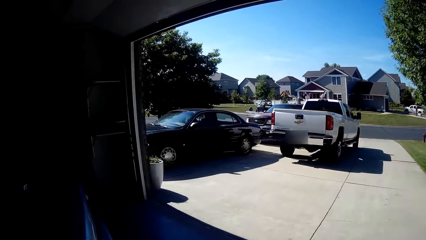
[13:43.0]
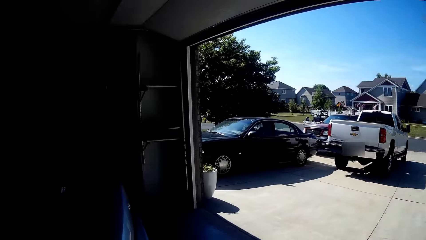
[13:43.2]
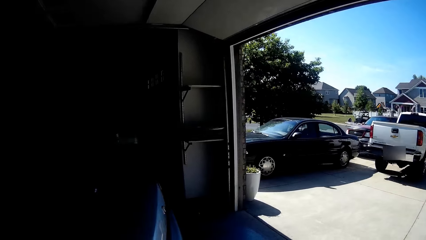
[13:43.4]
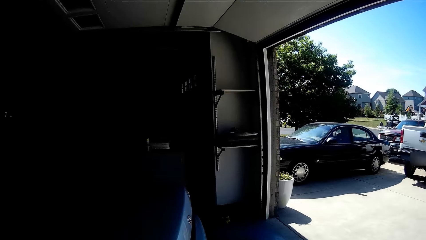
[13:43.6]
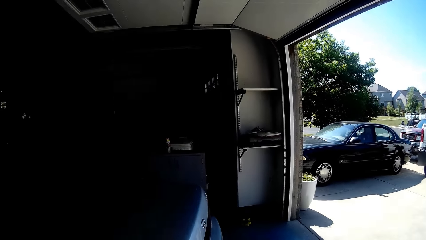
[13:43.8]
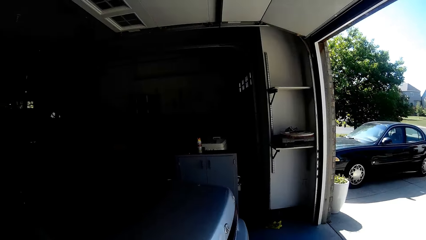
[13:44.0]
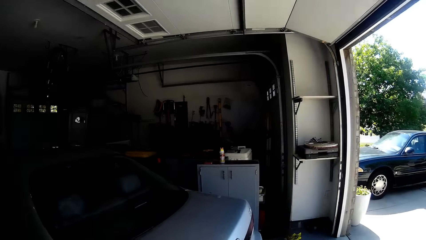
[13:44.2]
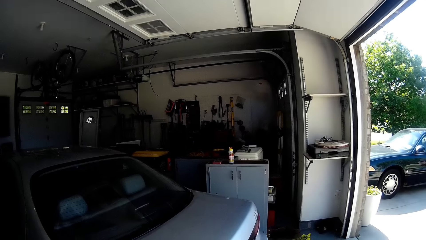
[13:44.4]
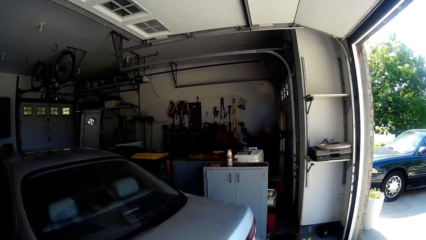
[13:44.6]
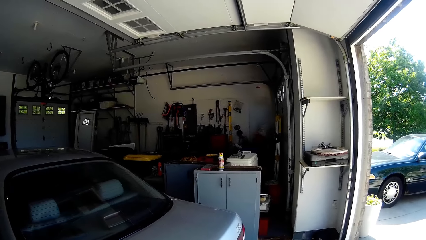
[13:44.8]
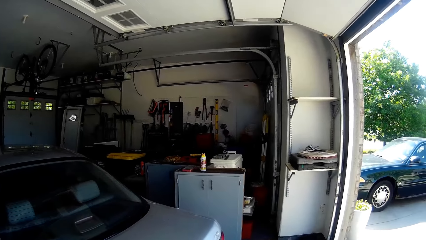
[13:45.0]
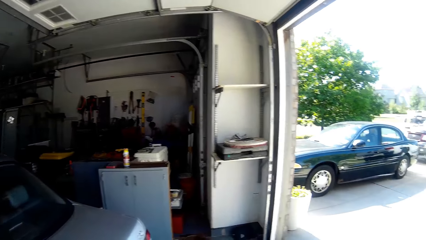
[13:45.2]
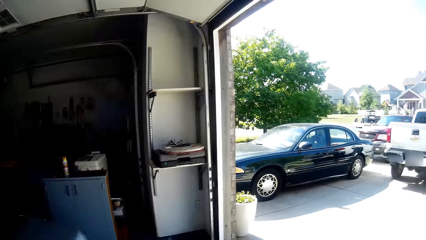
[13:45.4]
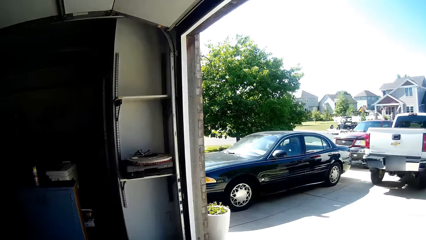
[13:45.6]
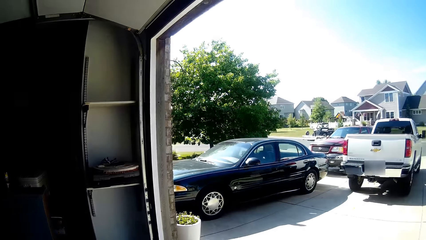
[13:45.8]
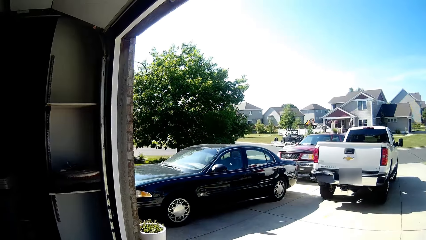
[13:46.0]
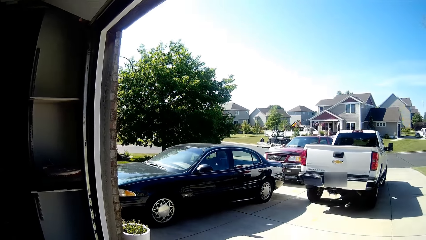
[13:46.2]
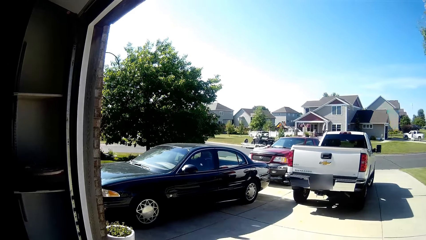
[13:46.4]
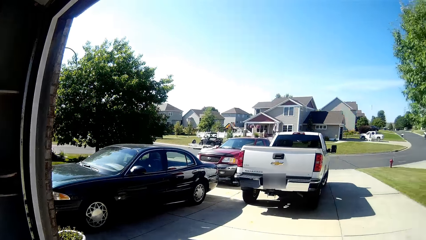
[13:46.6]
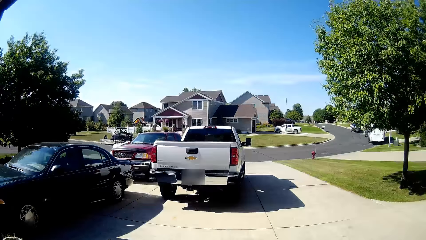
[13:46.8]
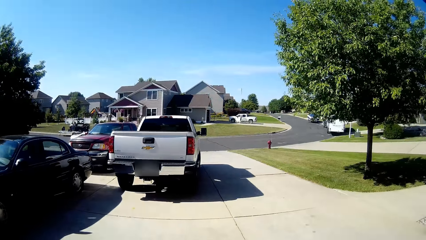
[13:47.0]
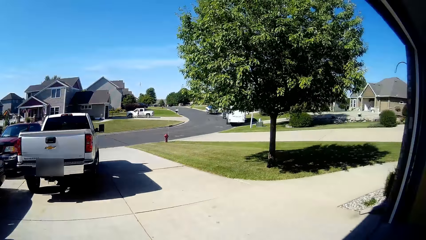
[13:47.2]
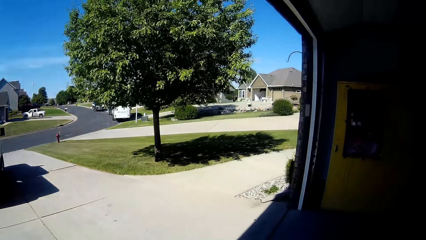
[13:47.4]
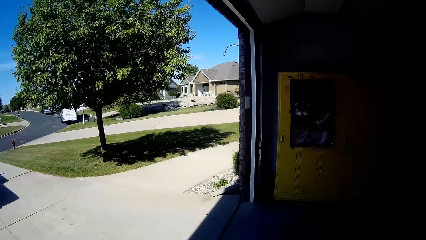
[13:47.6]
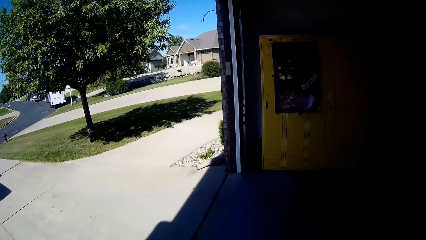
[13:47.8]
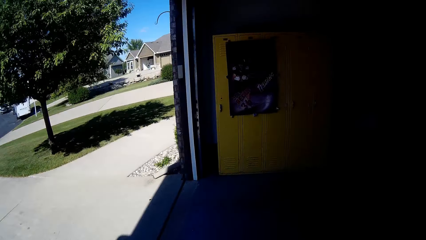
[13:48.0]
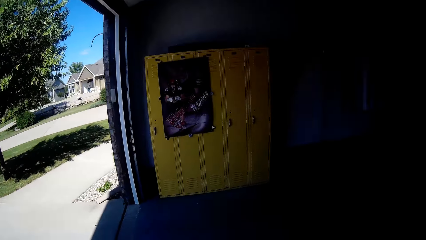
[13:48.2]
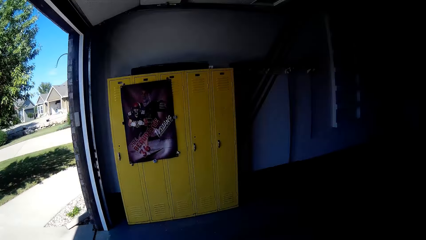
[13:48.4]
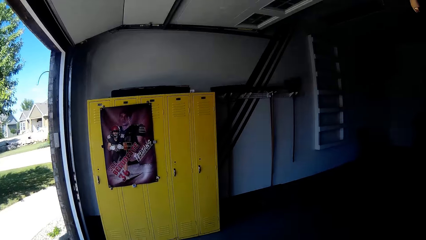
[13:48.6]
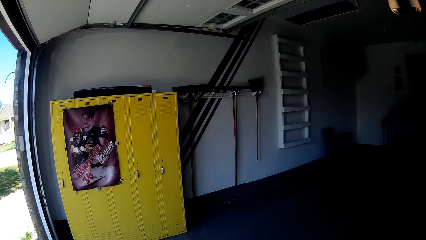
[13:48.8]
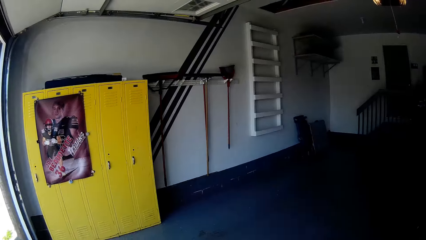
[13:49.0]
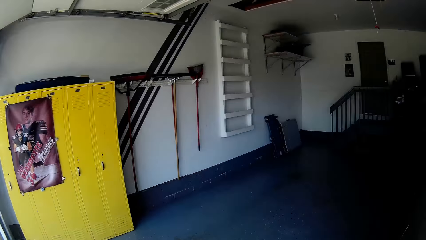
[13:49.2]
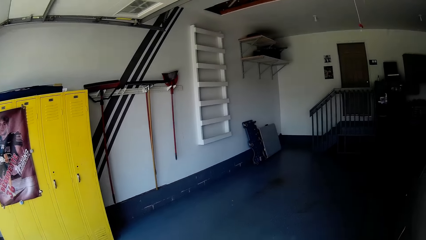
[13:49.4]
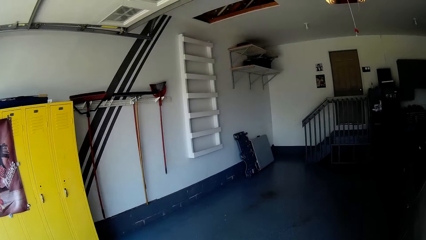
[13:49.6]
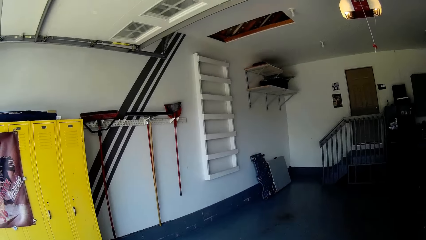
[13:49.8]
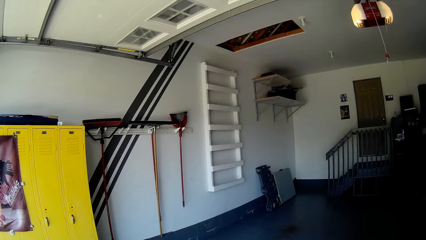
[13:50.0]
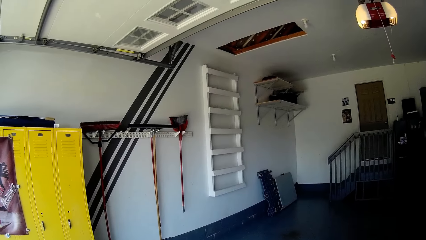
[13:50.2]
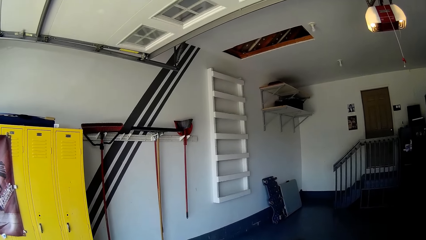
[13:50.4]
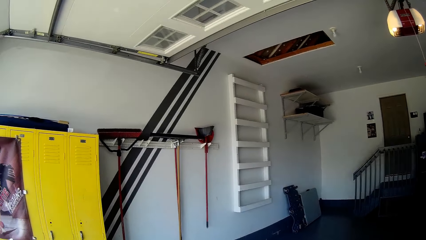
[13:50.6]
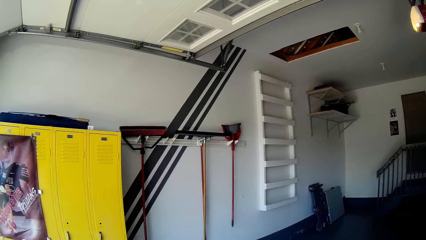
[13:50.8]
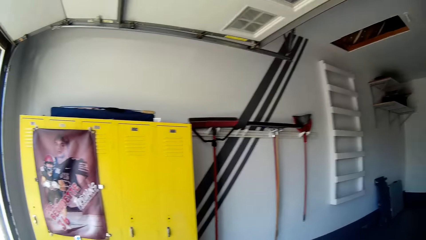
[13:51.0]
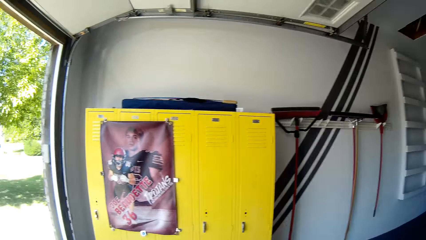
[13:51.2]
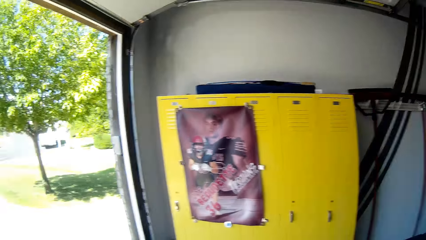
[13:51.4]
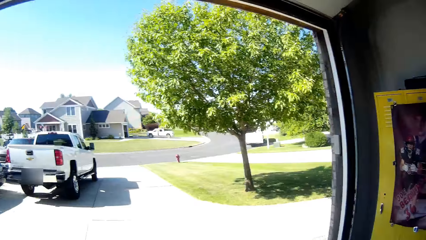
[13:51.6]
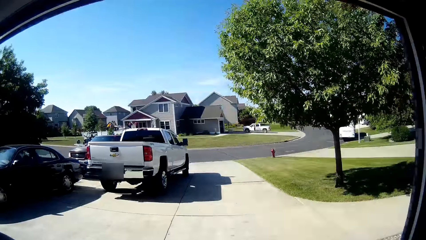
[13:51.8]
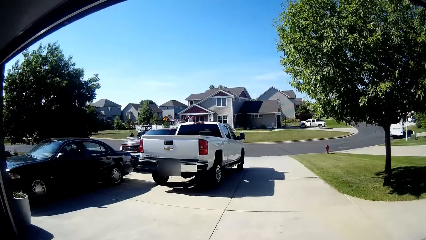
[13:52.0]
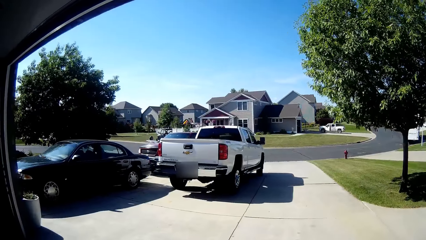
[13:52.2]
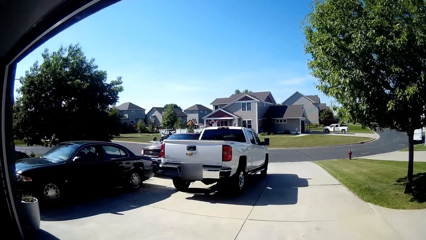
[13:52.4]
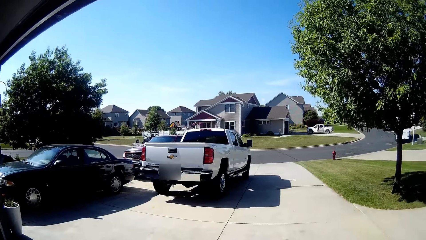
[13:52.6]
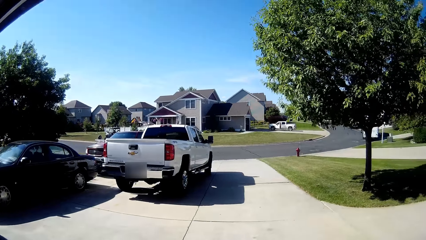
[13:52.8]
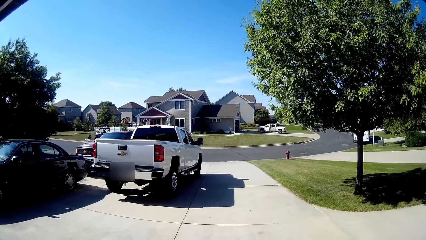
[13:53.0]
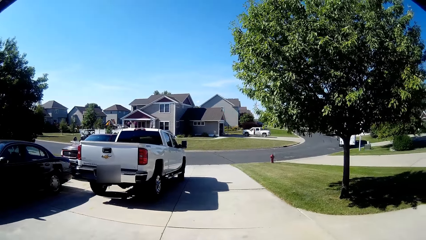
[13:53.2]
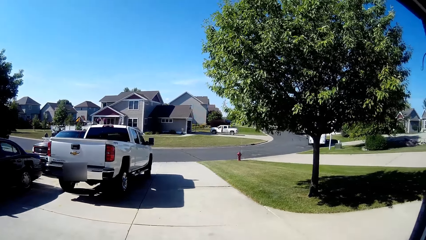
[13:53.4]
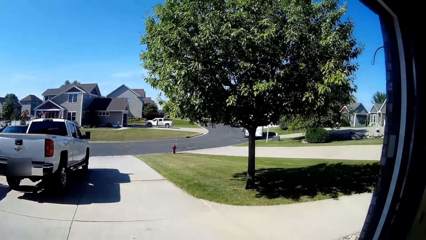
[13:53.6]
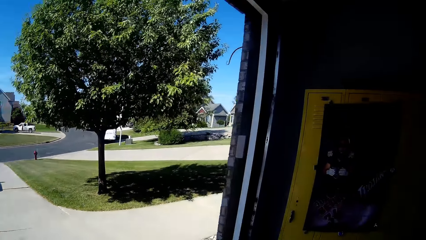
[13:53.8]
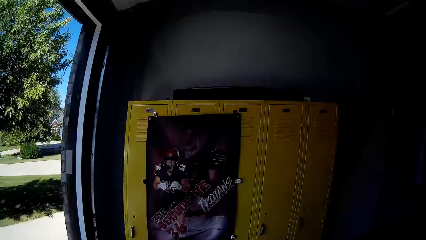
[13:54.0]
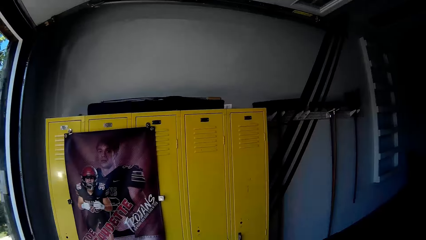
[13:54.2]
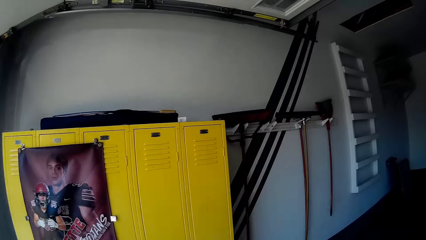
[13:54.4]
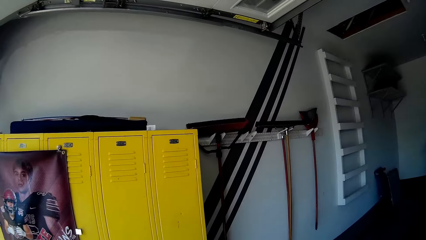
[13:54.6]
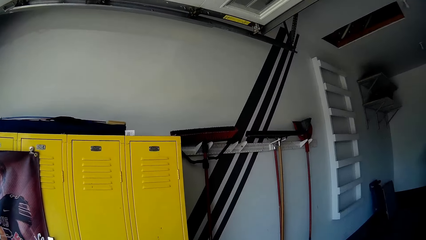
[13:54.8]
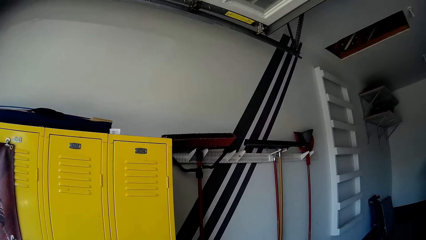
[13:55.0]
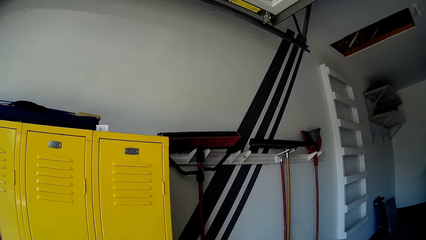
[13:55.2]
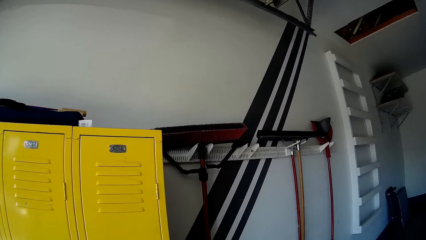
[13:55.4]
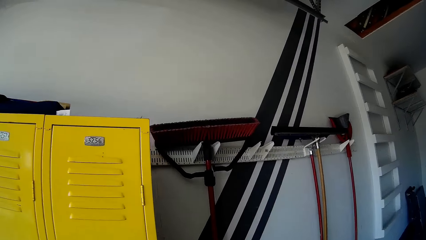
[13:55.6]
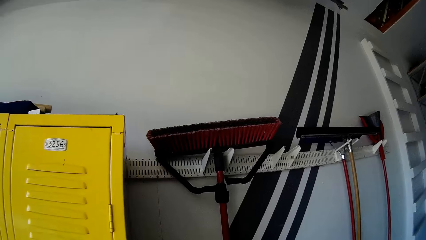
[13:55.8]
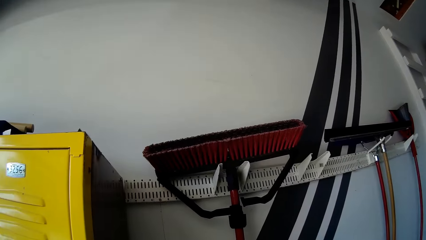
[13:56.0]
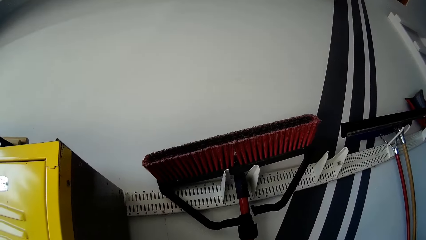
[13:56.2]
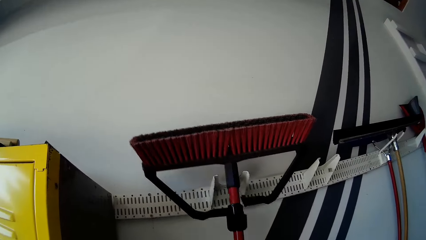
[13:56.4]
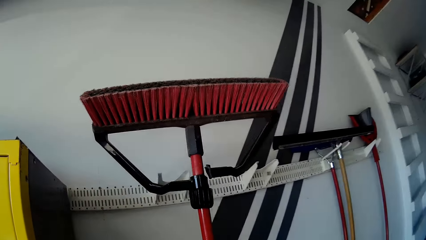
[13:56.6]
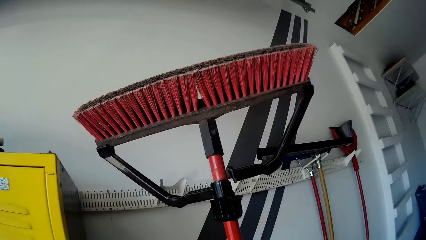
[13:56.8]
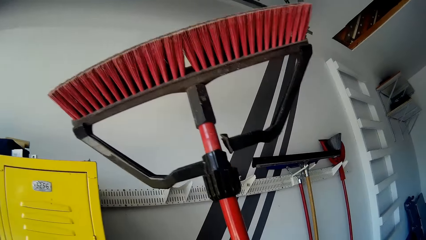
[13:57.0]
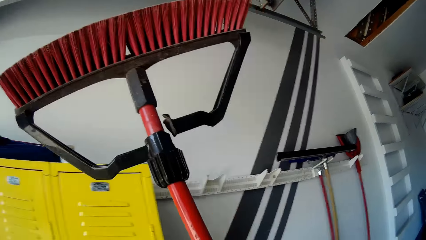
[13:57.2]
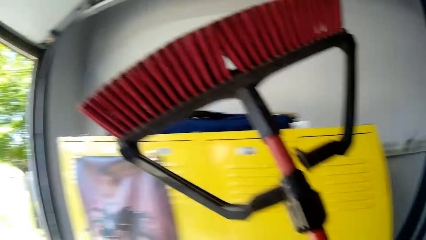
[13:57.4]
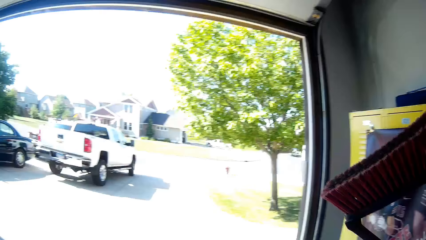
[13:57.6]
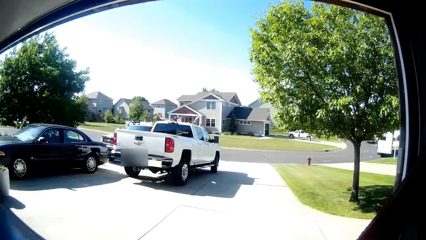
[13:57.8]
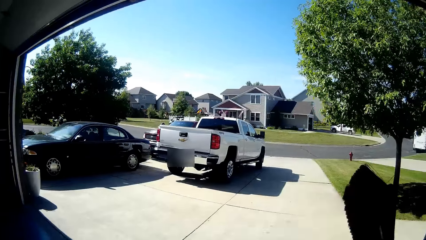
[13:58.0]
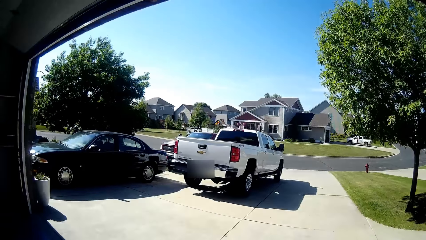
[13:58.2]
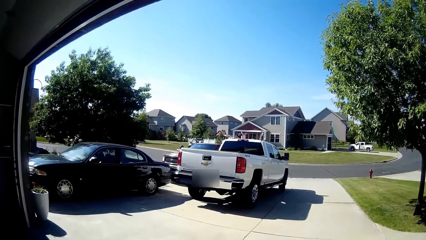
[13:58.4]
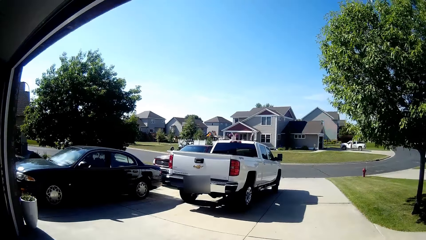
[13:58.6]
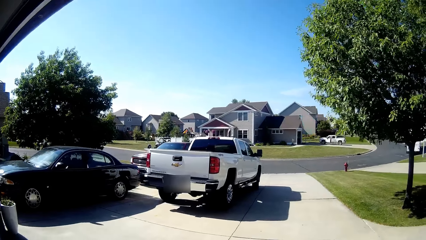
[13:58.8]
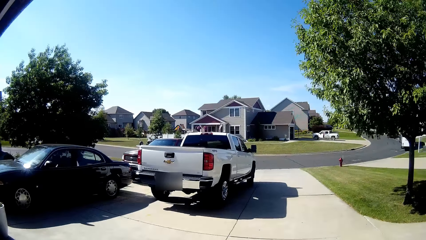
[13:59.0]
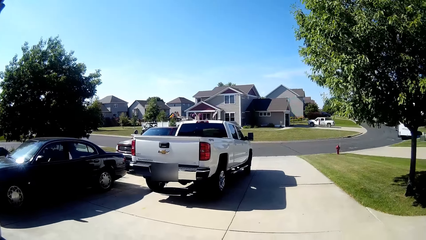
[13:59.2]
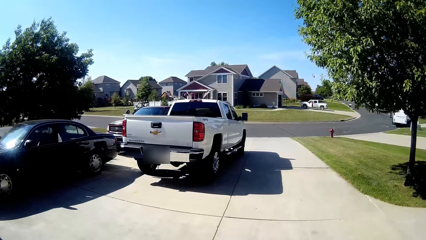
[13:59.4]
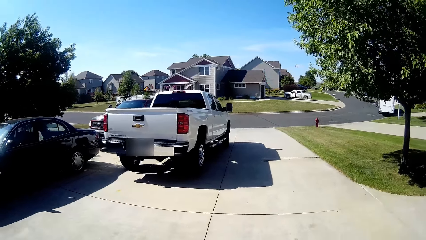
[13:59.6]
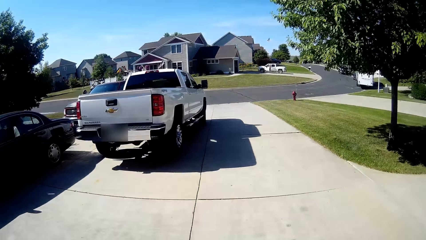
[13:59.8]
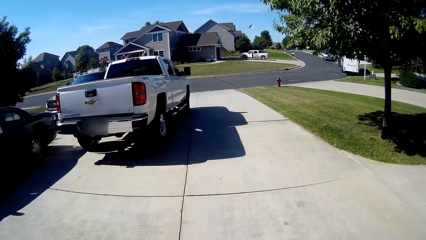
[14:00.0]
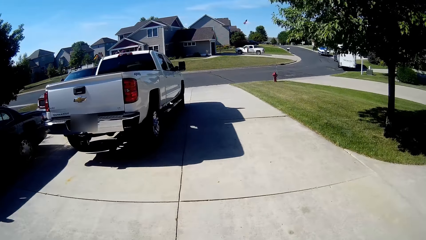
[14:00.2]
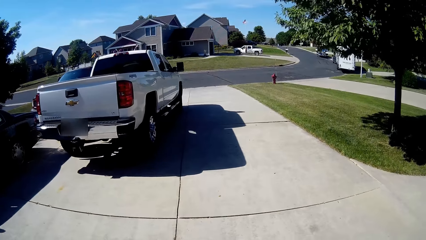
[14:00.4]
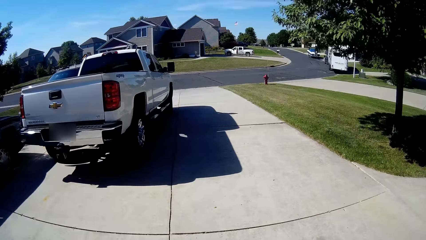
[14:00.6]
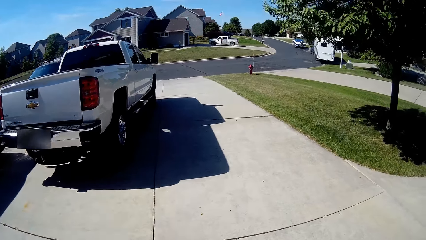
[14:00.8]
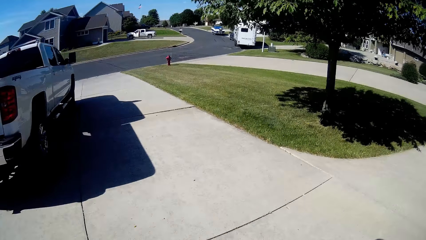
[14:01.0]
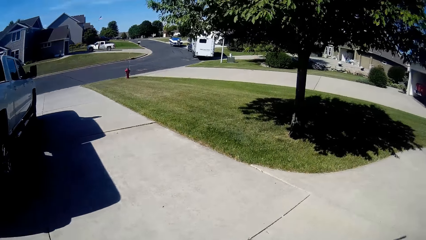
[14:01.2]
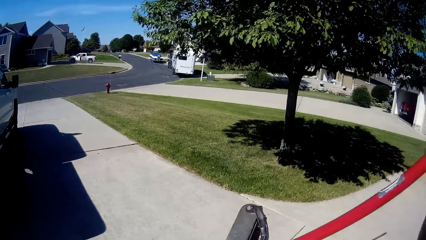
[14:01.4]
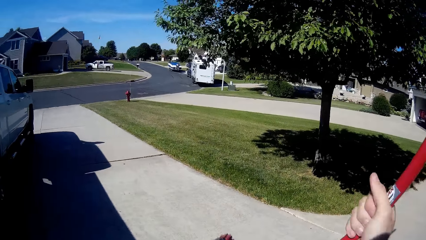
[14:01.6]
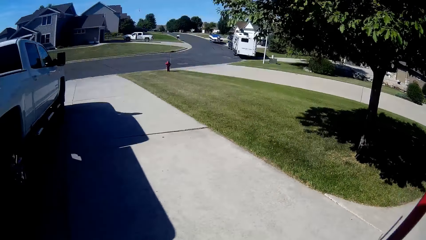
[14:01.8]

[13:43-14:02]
The camera wearer looks around. He carries a sweeping brush from a hanger with his left hand. He walks around the compound.
